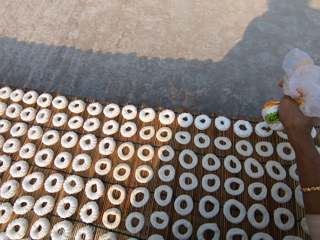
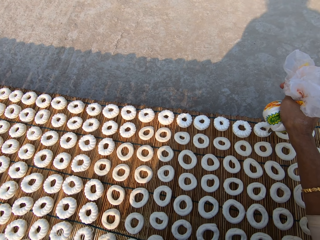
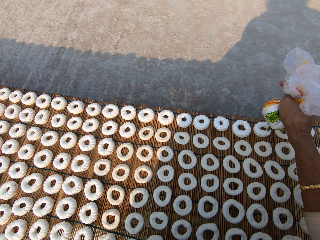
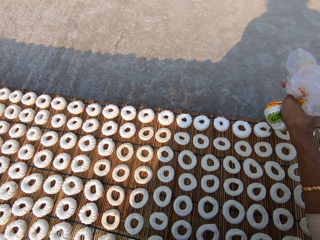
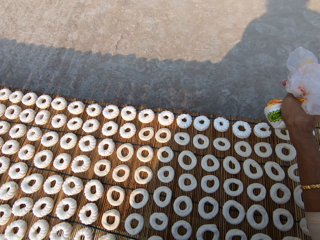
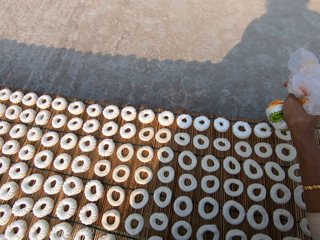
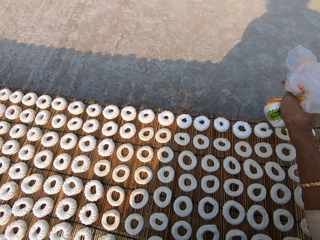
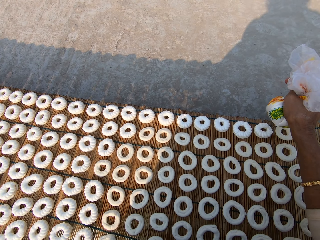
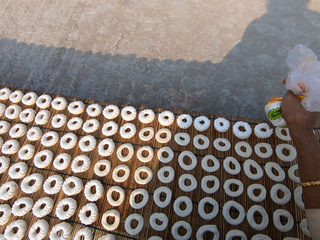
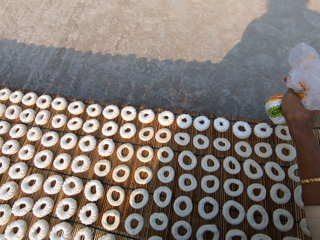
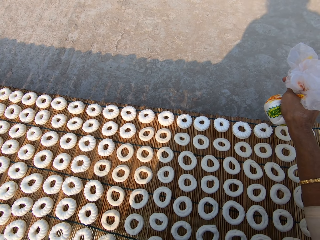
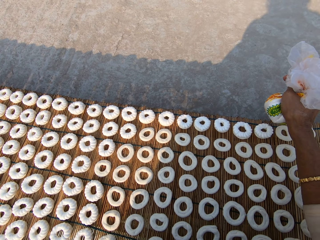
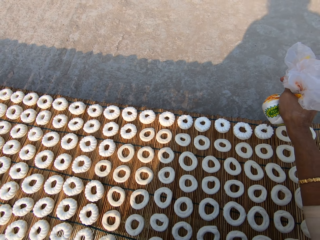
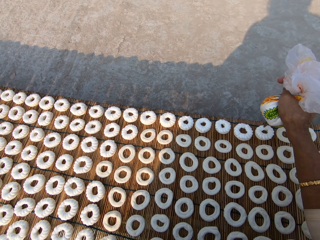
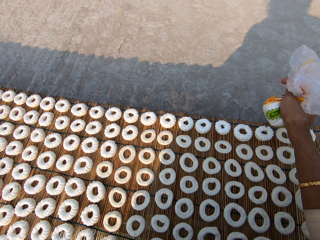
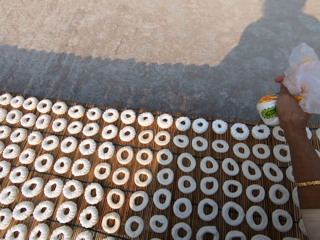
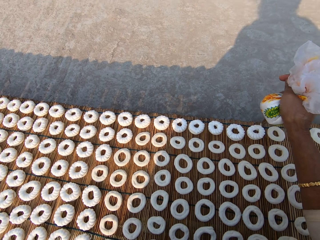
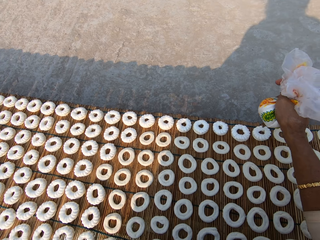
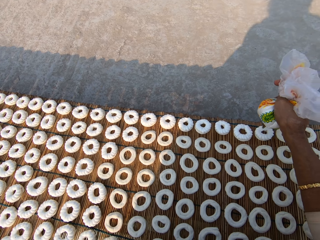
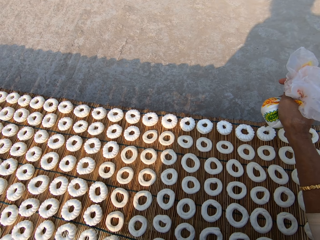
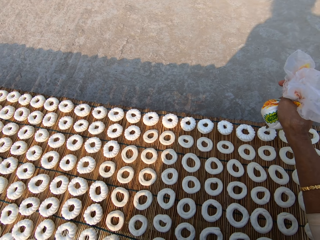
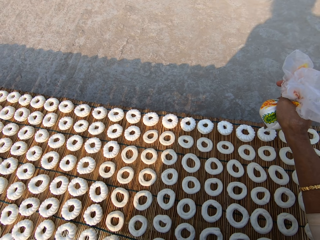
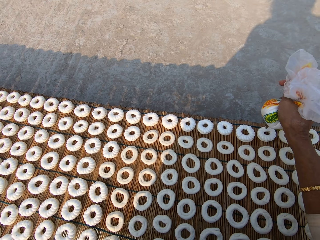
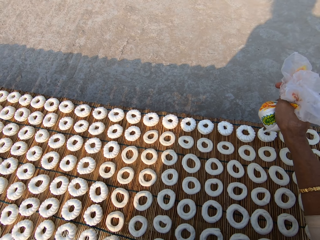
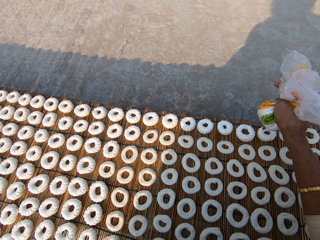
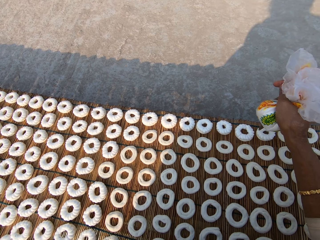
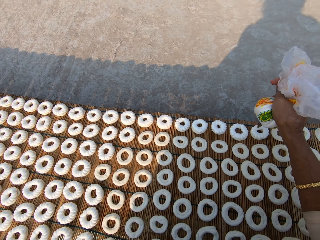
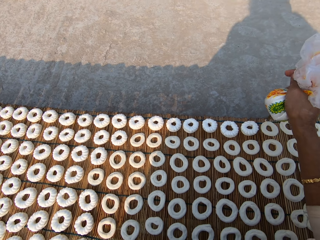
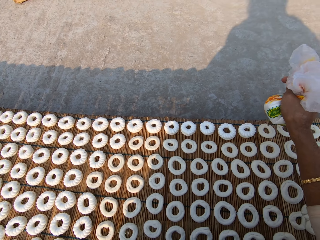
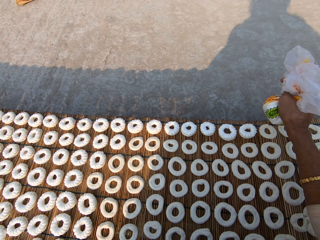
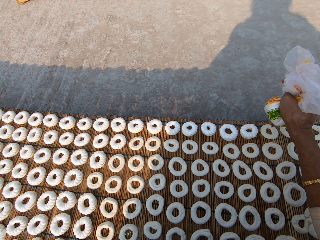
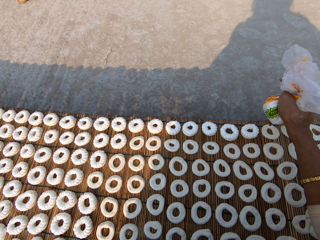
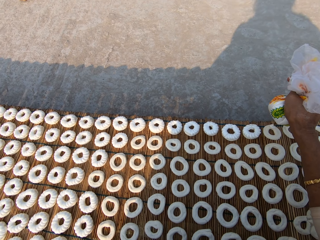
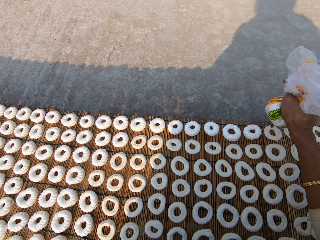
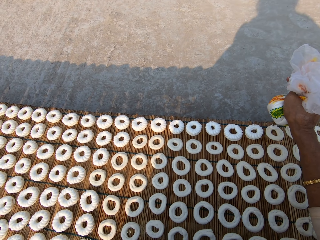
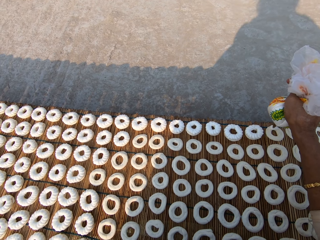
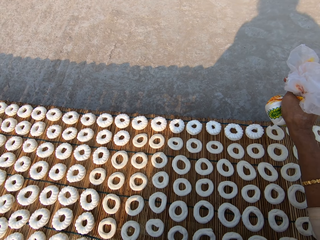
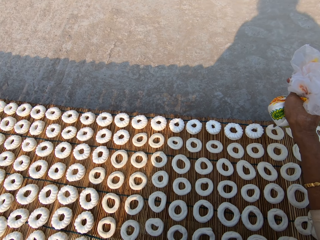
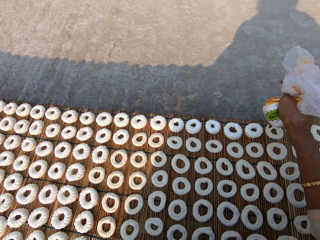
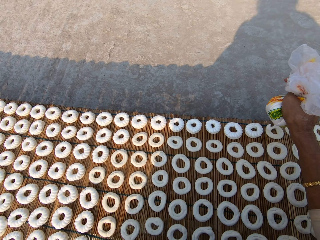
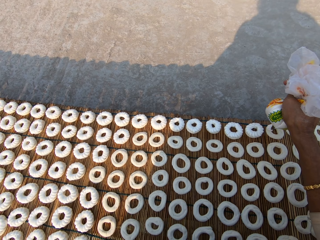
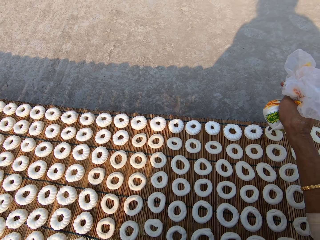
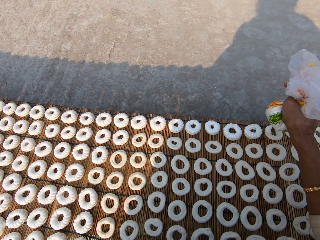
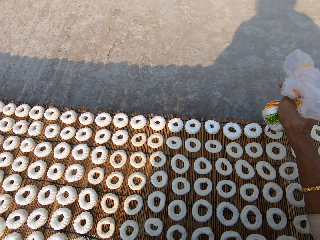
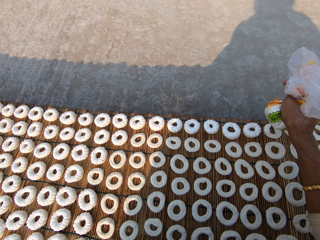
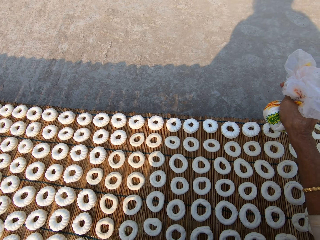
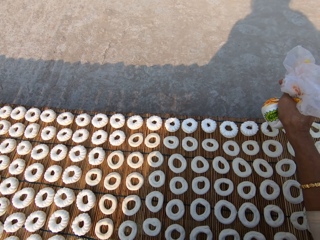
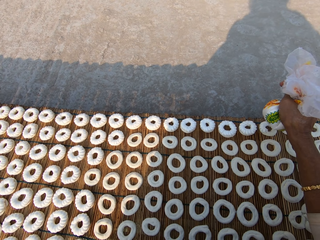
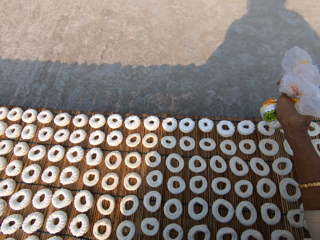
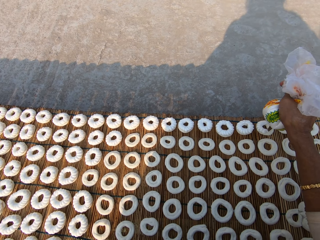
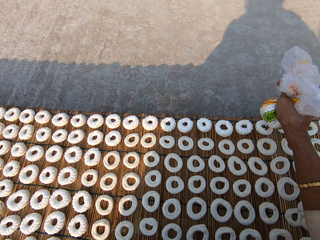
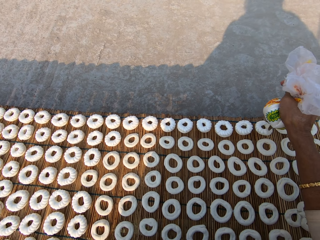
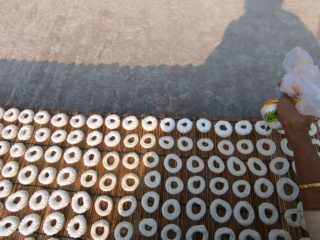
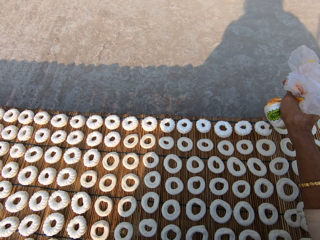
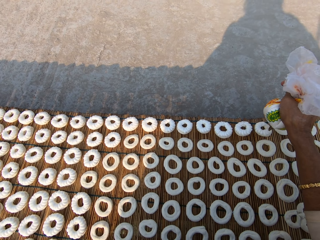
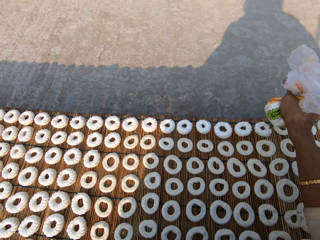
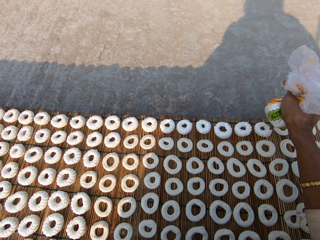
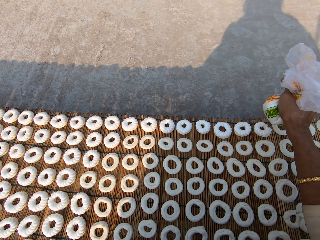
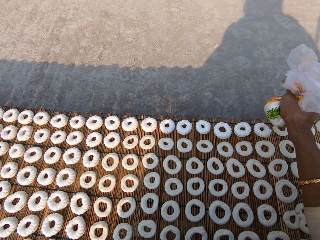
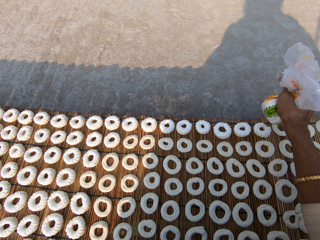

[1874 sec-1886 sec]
The camera wearer applies flour paste from the plastic bag on another dough on the mat.

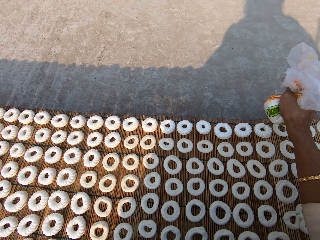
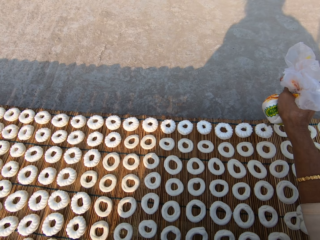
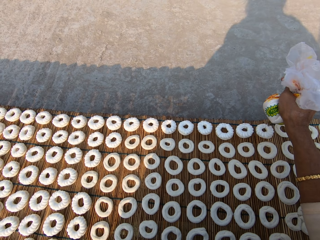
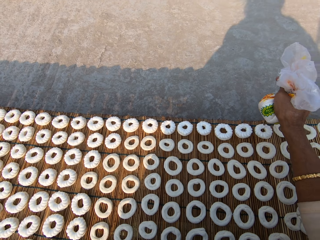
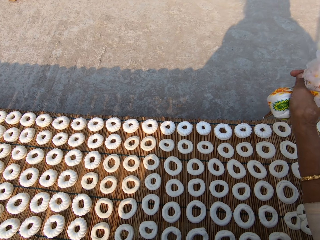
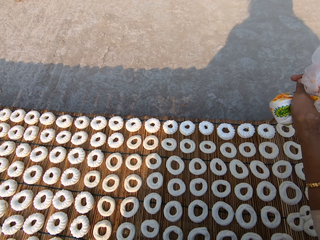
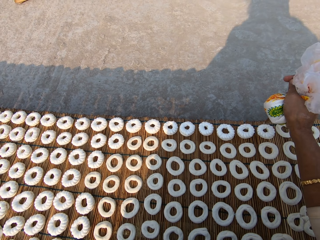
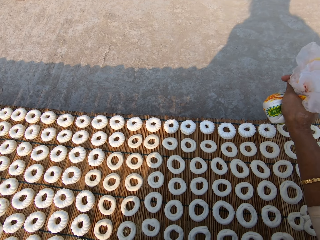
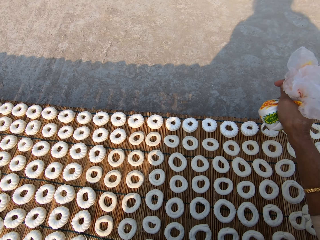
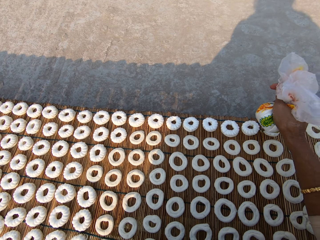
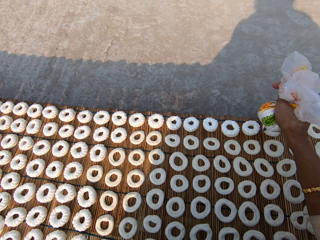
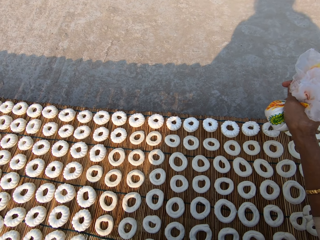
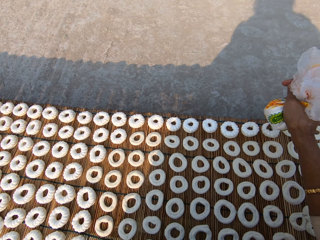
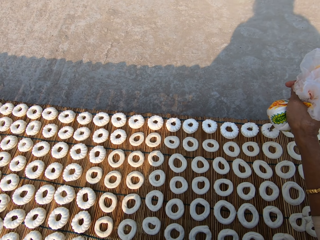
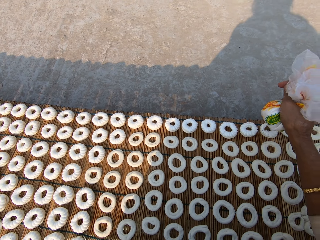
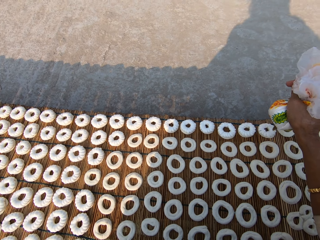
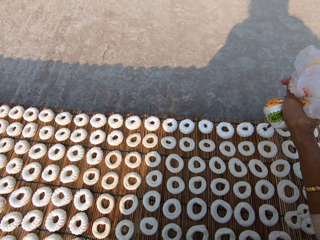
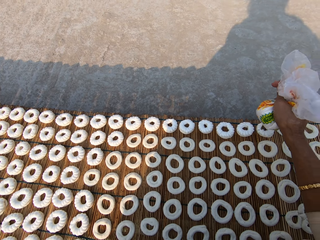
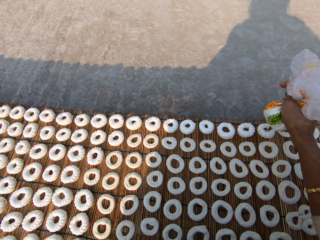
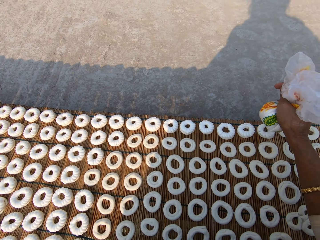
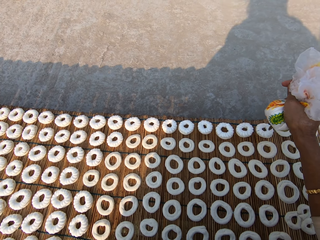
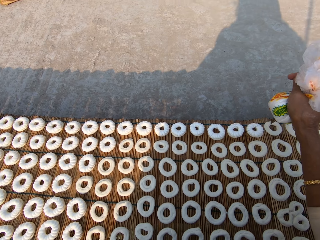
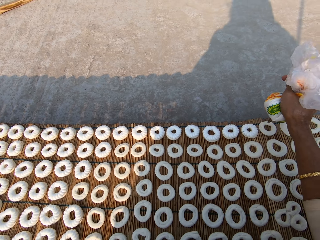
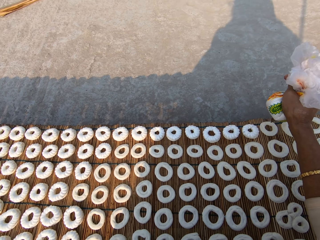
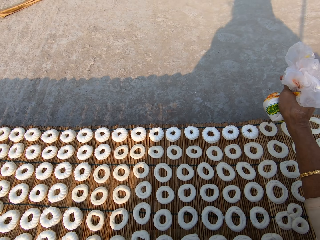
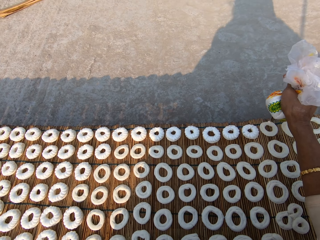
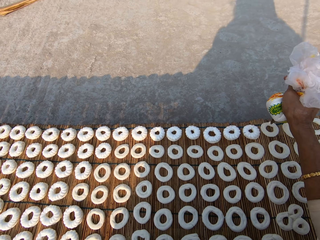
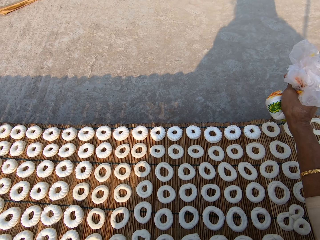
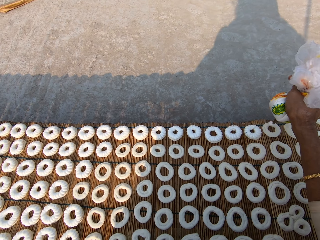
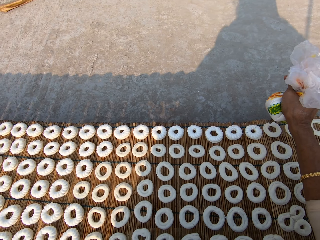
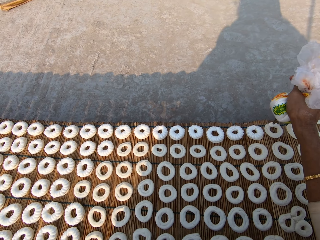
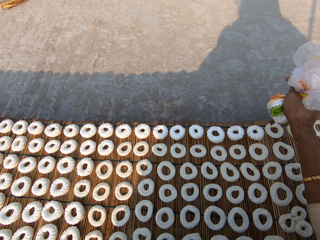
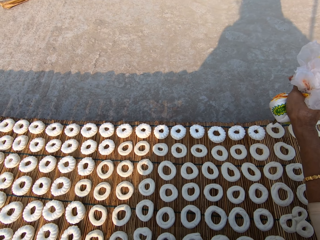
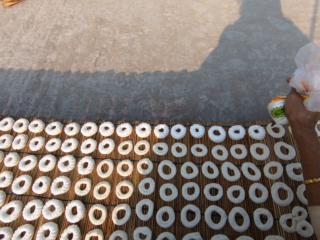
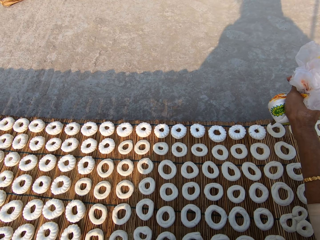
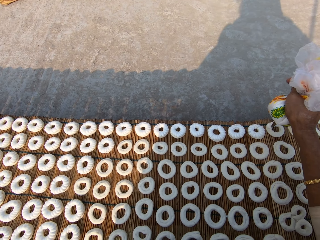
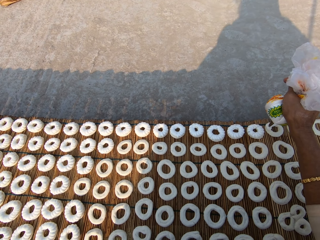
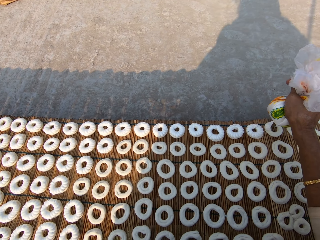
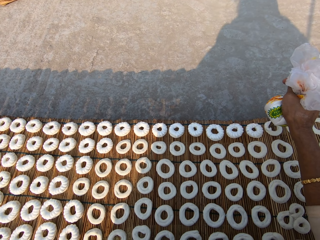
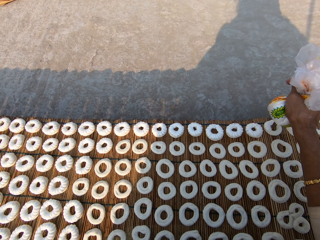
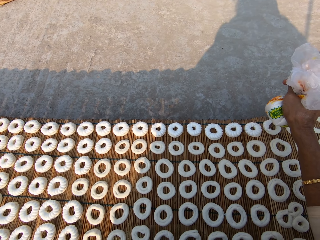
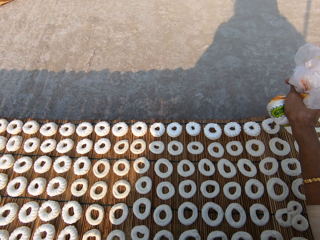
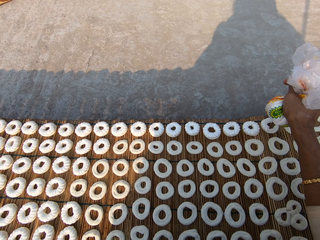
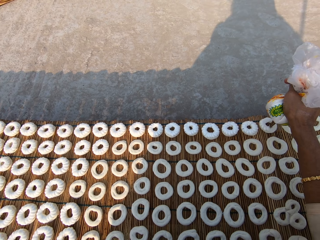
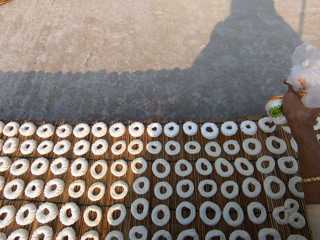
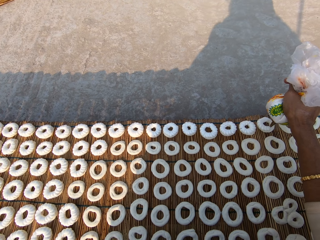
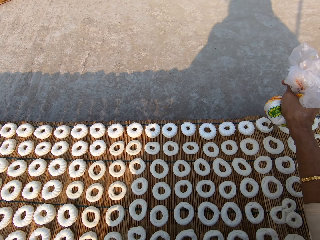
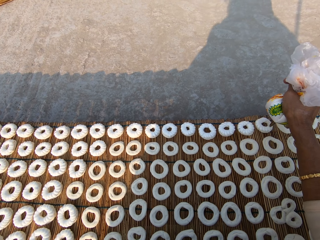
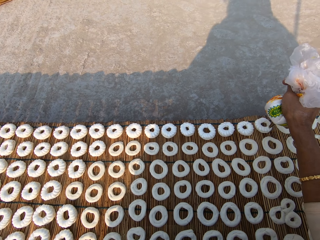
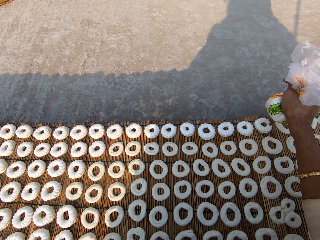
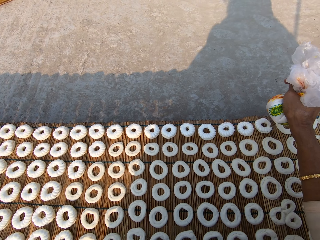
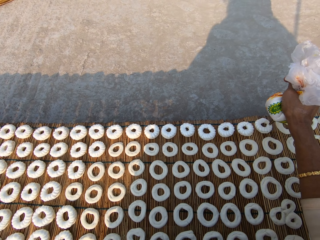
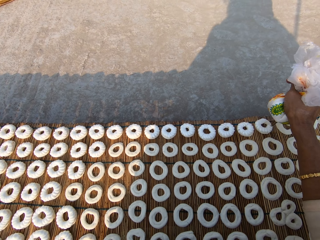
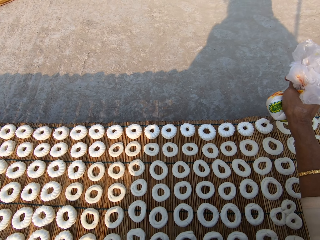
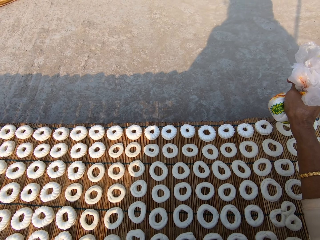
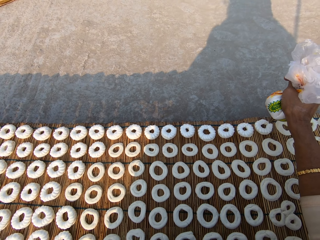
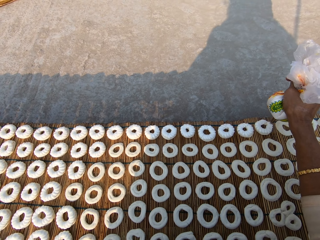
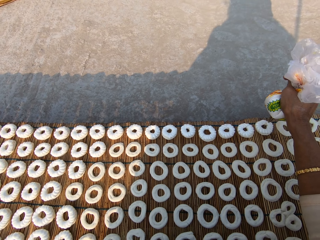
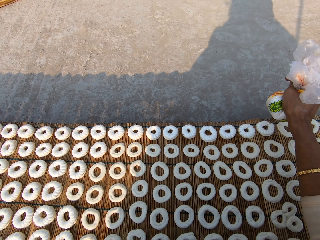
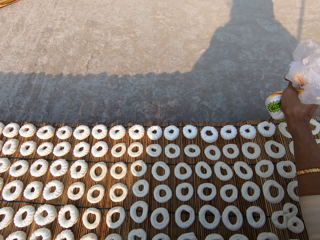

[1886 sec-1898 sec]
The camera wearer applies flour paste from the plastic bag on another dough on the mat.
